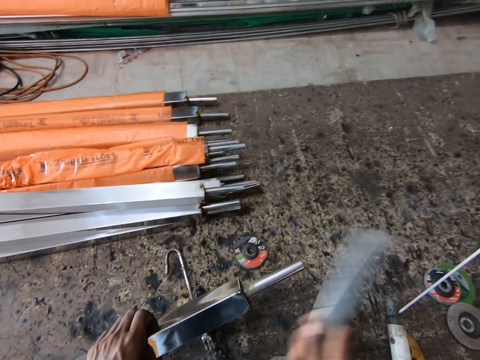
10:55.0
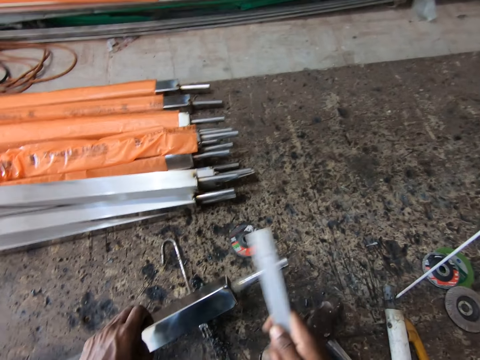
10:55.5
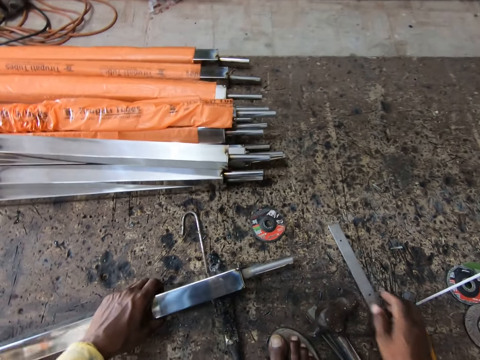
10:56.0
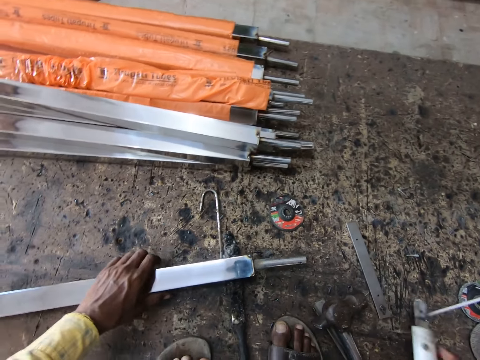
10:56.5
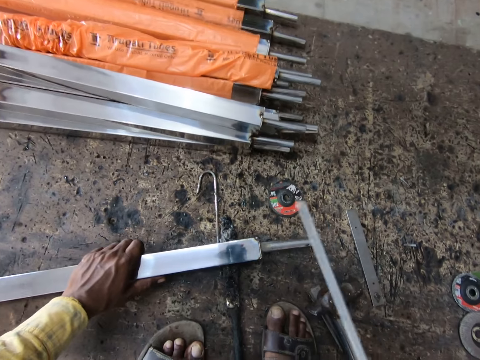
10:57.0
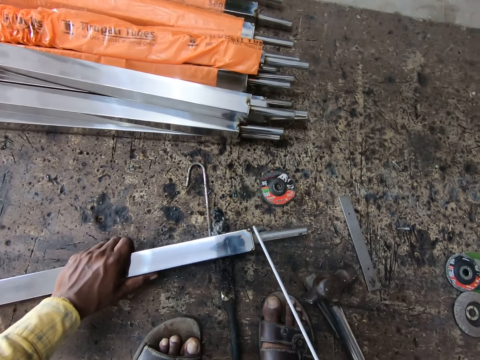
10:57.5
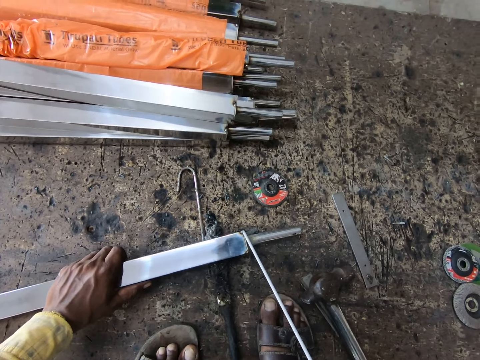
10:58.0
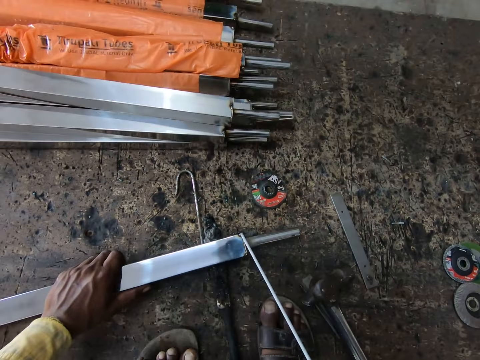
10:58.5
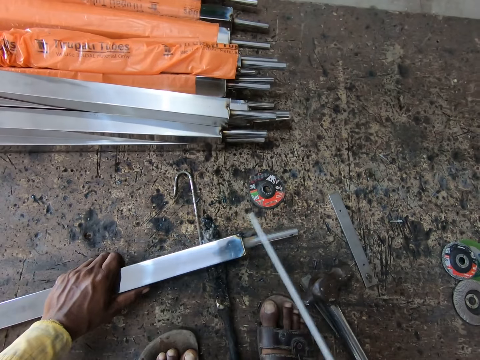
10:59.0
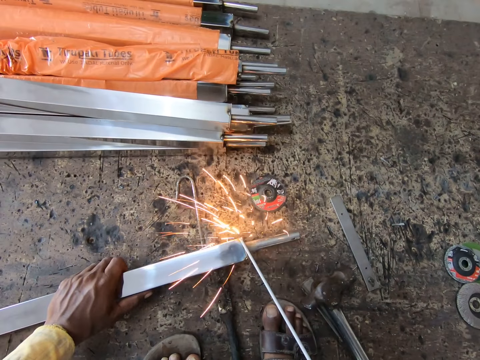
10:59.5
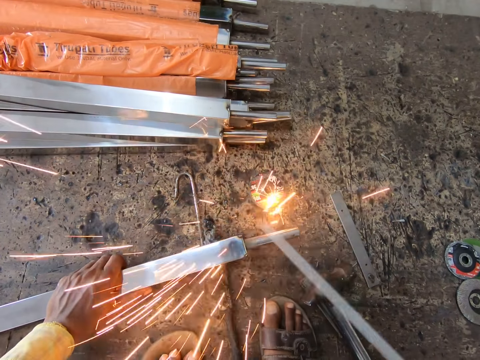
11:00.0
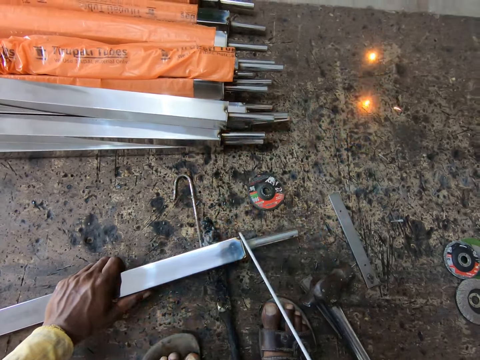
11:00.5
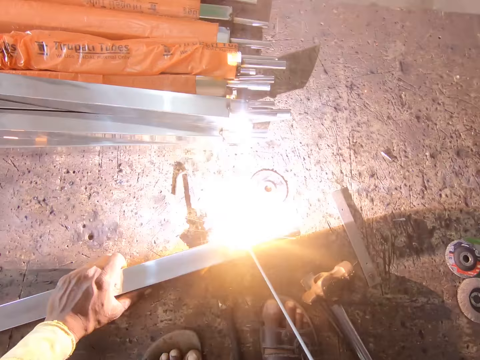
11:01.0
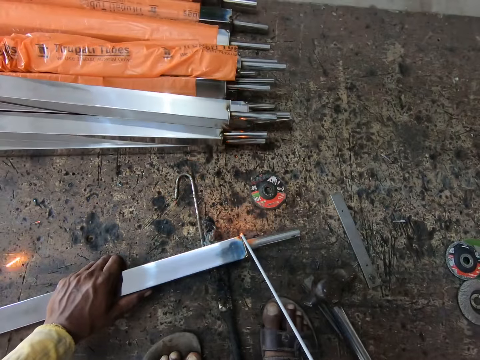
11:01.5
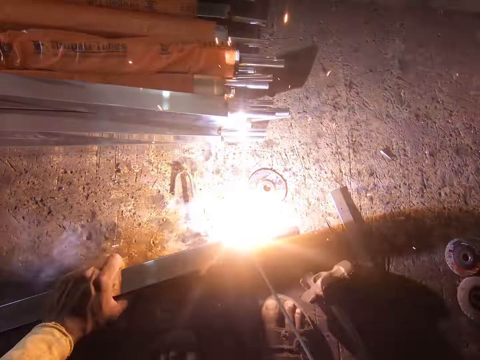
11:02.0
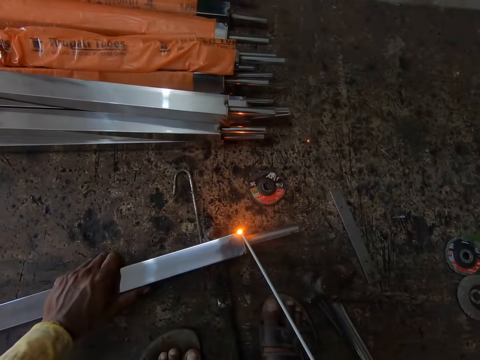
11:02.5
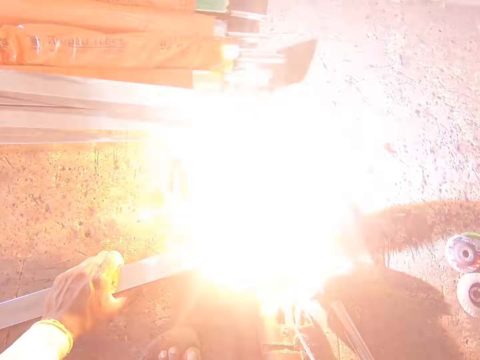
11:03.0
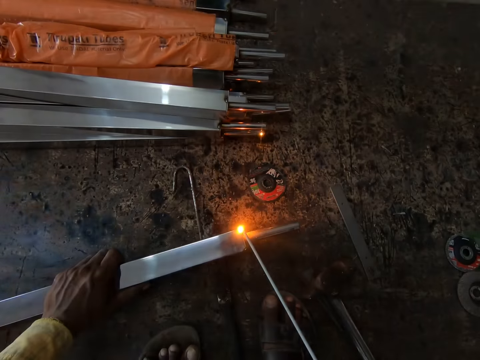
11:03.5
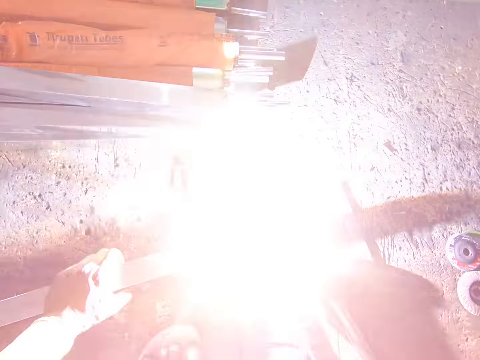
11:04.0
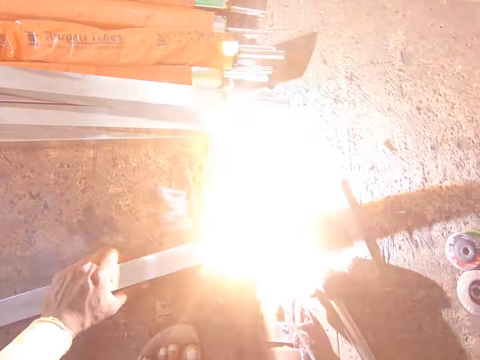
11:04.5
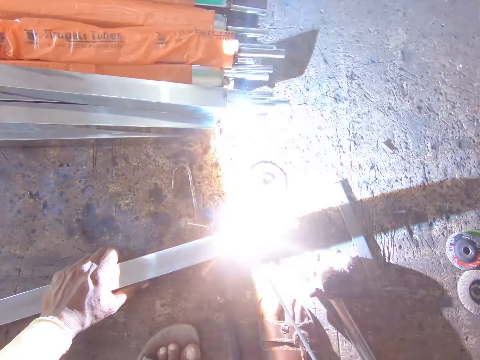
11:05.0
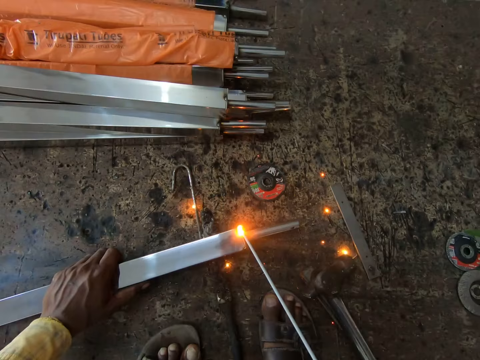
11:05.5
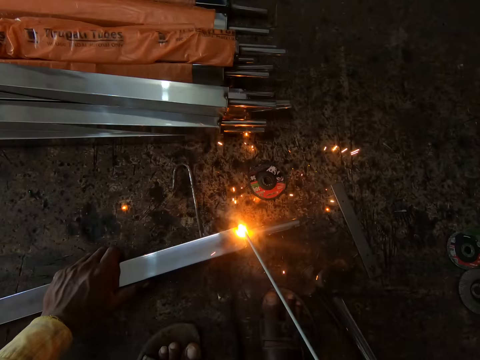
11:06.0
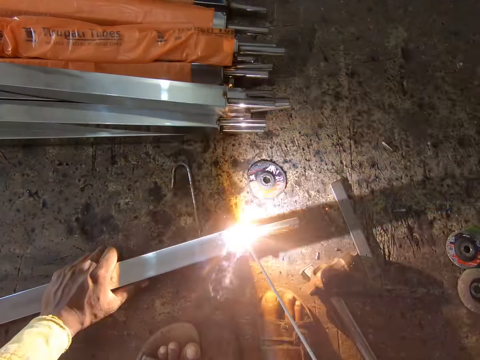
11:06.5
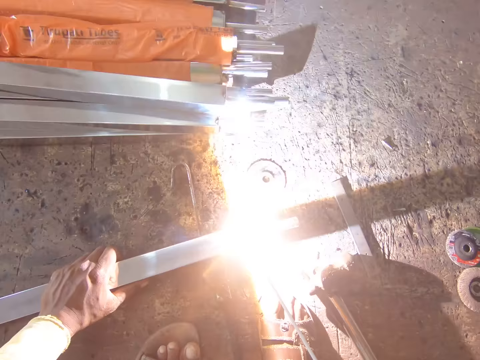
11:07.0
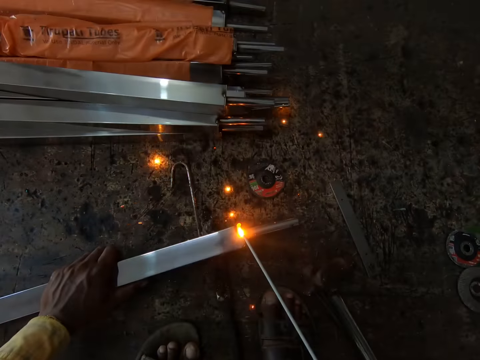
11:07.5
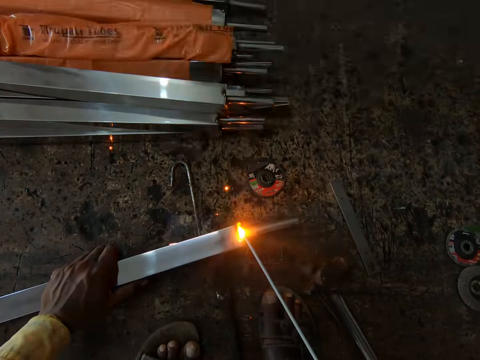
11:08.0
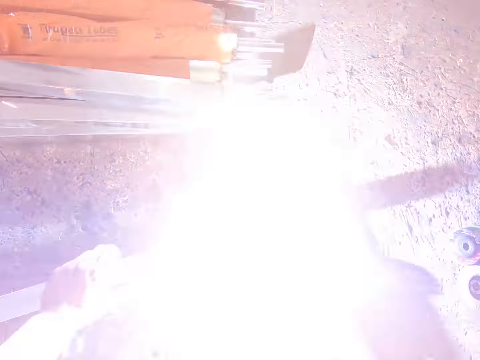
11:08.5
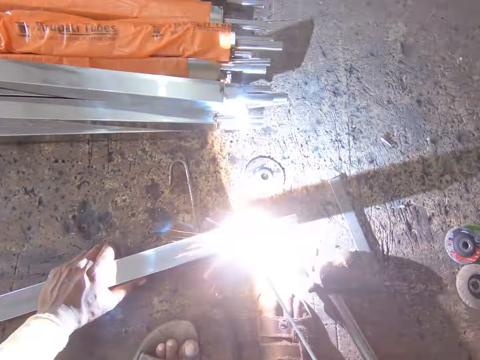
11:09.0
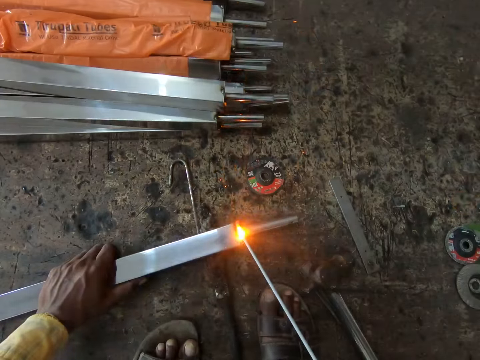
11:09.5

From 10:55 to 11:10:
The camera wearer lifts the metal rod or bar. They hit the metal bar with a metal object. They drop the metal object on the floor. They place the metal rod down. They pick up the welding machine and lift the welding machine. They weld the metal bar with a welding stick.

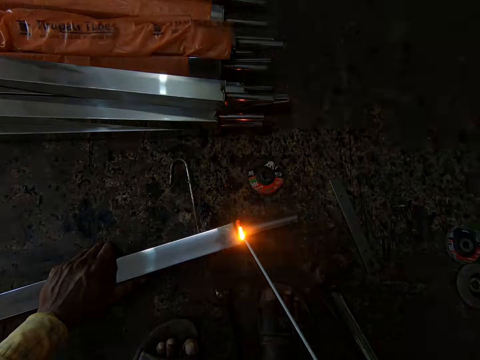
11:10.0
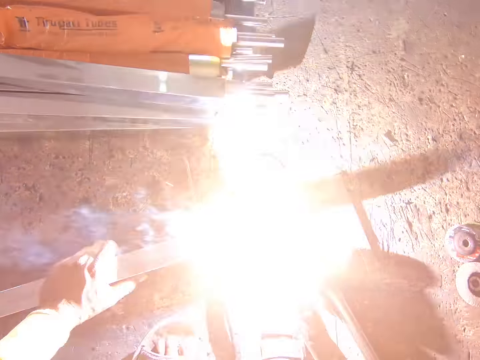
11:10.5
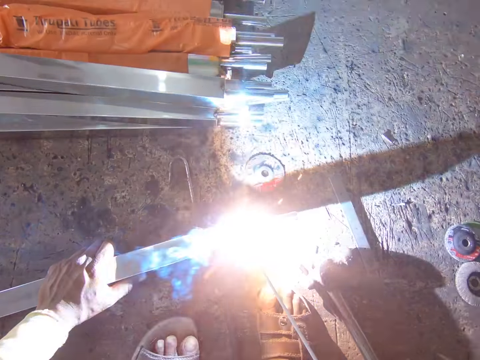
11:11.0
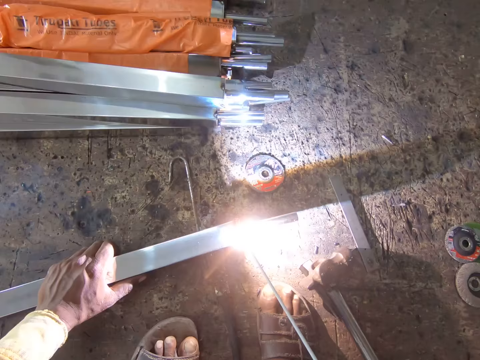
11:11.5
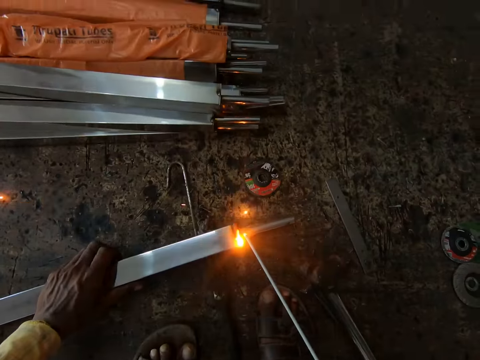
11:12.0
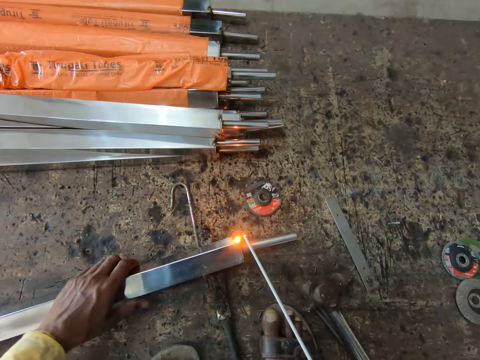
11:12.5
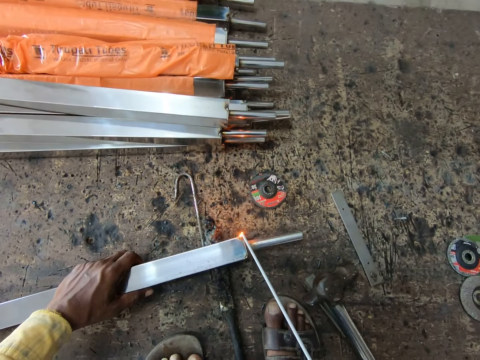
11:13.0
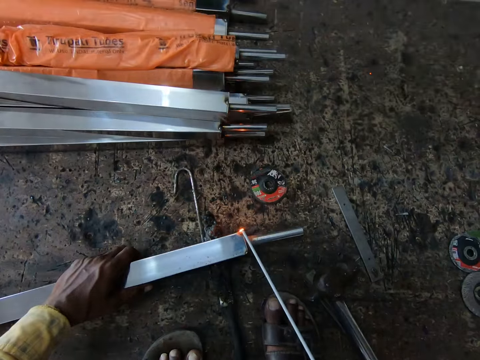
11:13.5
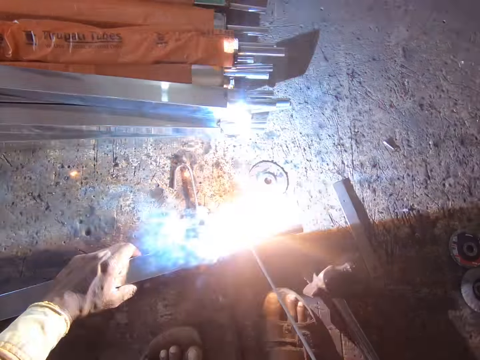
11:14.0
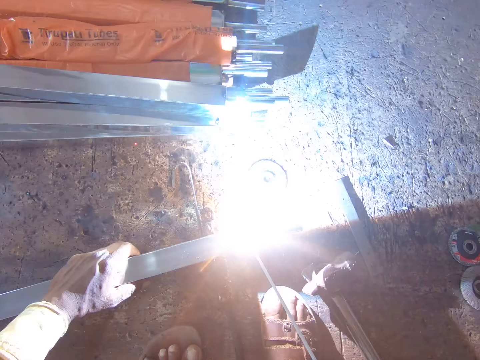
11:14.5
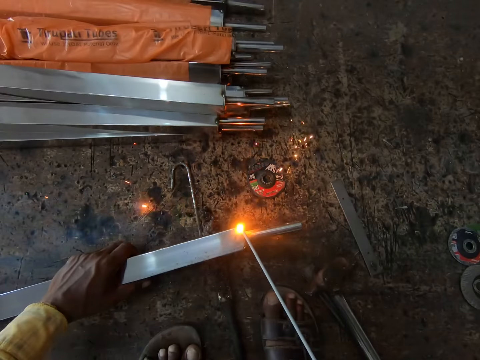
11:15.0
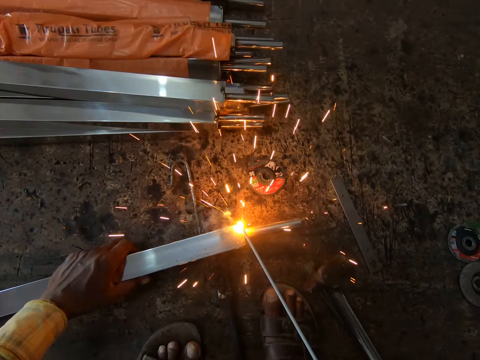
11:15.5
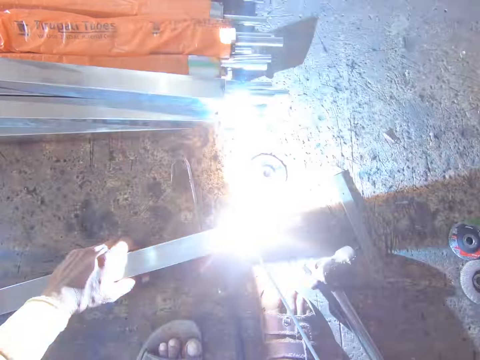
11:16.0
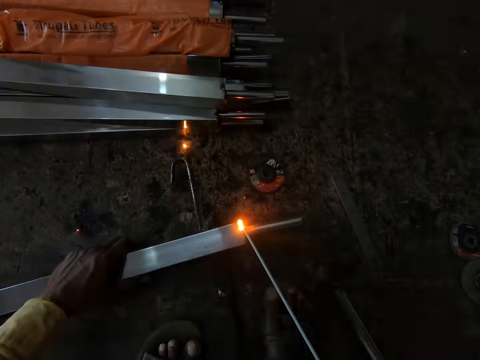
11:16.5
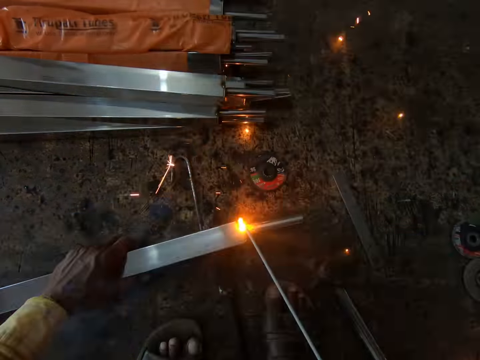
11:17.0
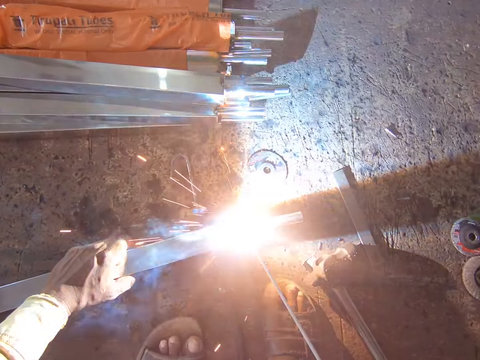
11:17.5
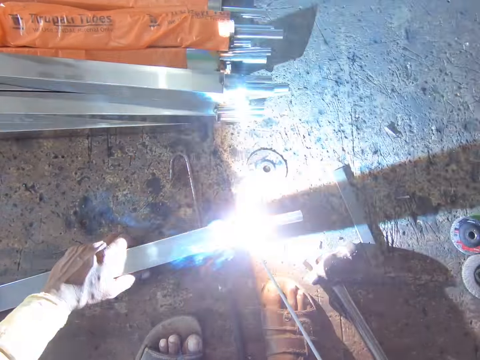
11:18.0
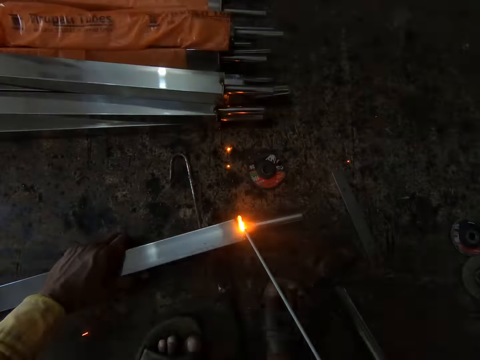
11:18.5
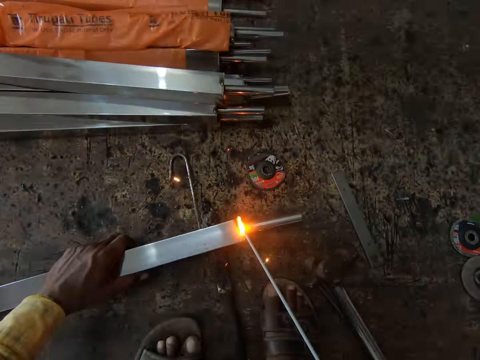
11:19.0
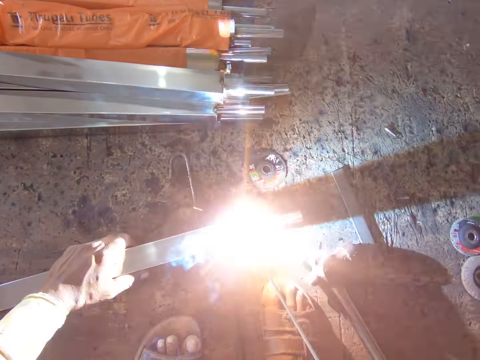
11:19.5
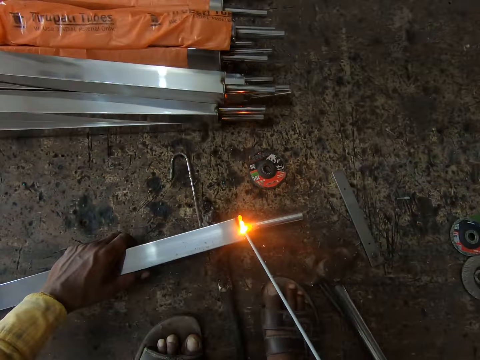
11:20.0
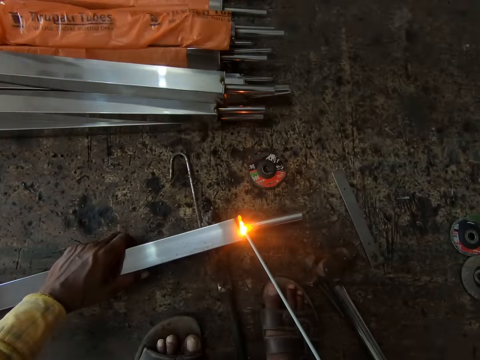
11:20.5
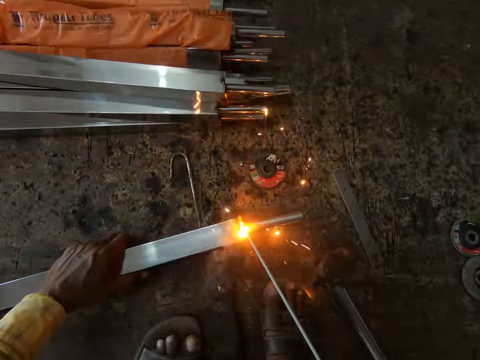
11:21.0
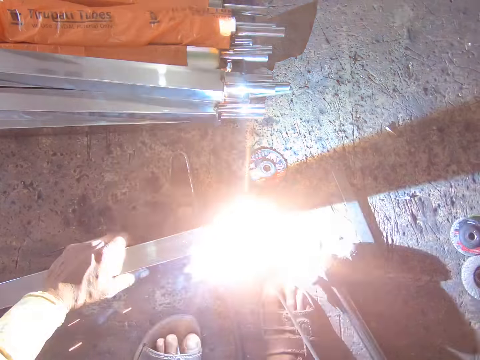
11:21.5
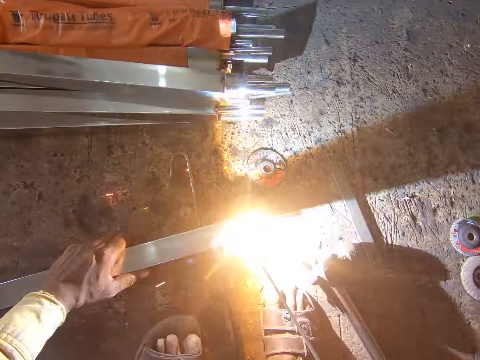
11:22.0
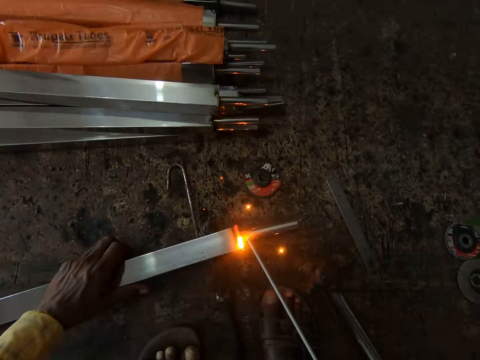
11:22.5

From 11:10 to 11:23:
The camera wearer turns the metal rod down. They weld the metal bar with a welding stick.
